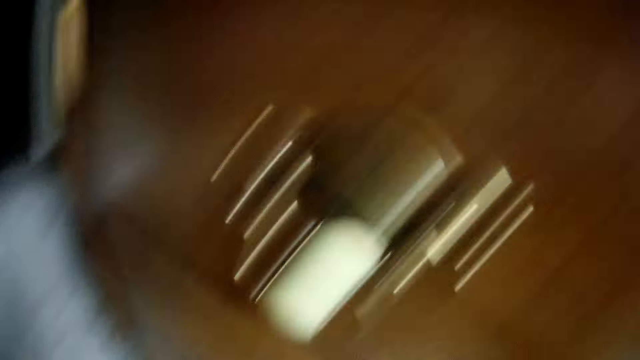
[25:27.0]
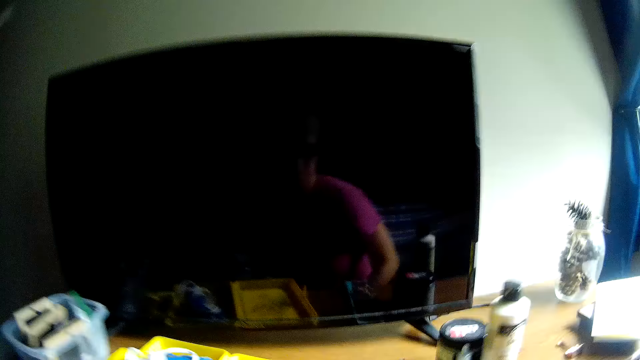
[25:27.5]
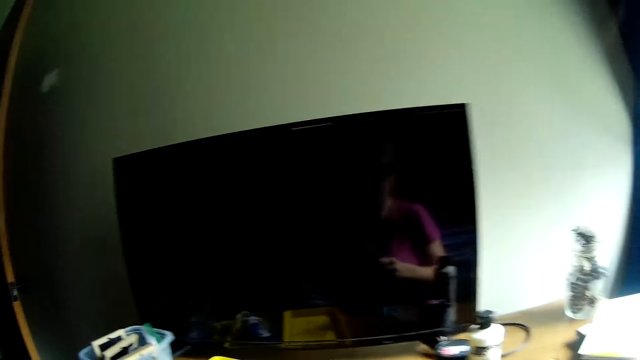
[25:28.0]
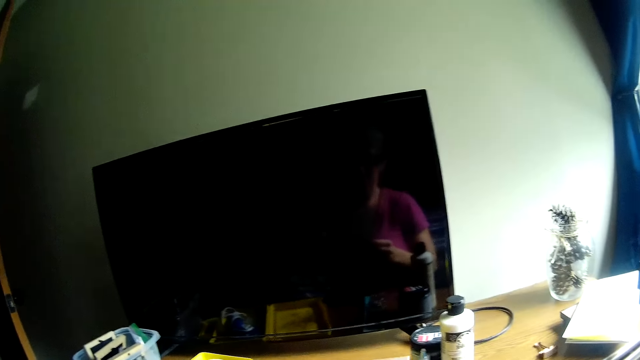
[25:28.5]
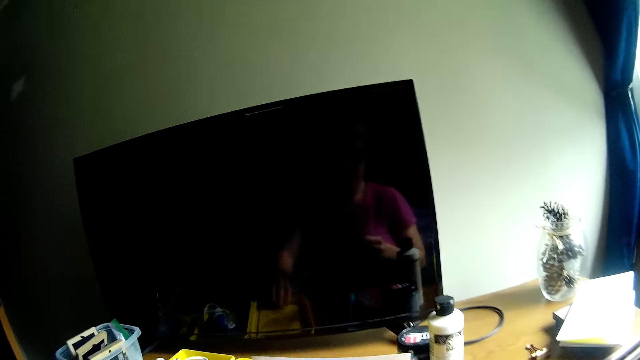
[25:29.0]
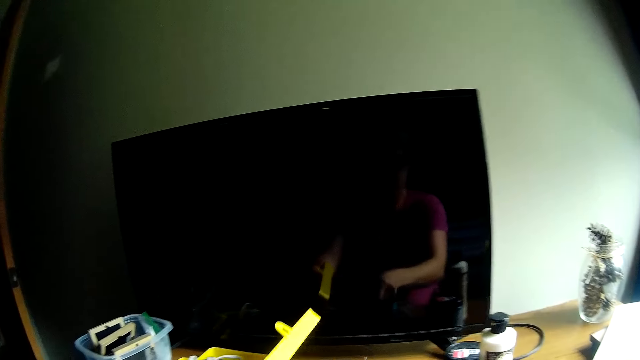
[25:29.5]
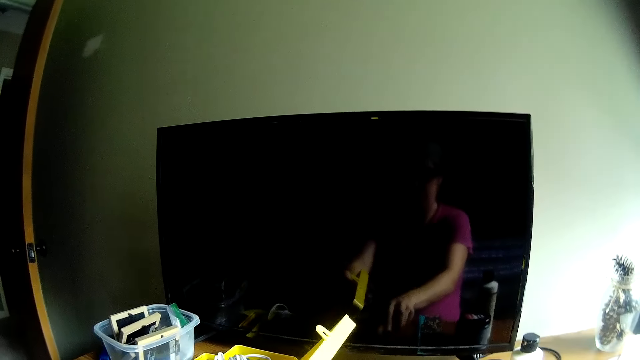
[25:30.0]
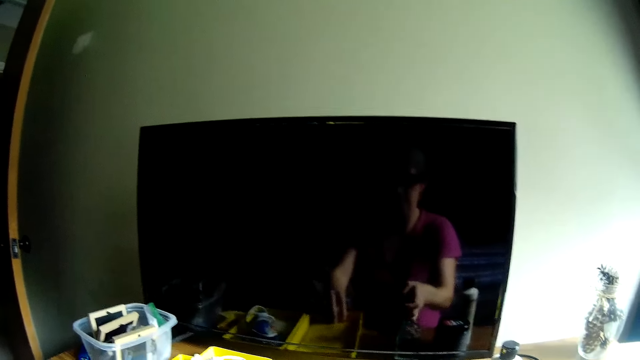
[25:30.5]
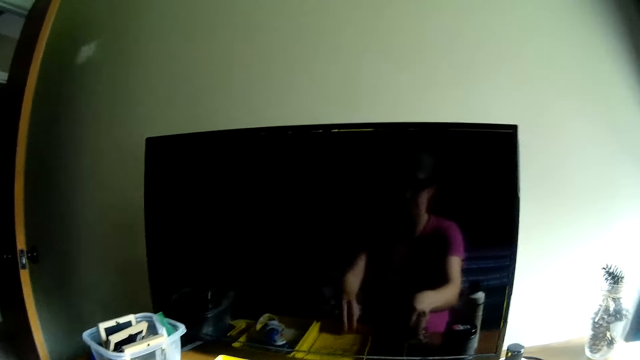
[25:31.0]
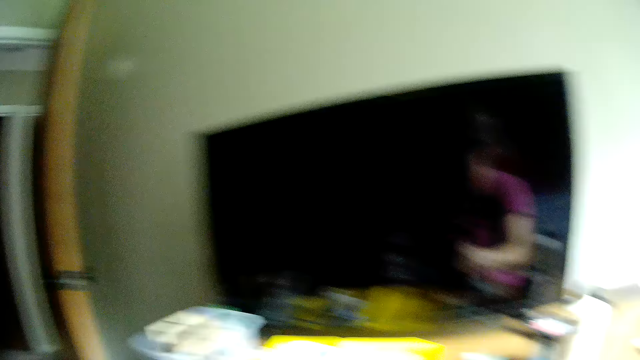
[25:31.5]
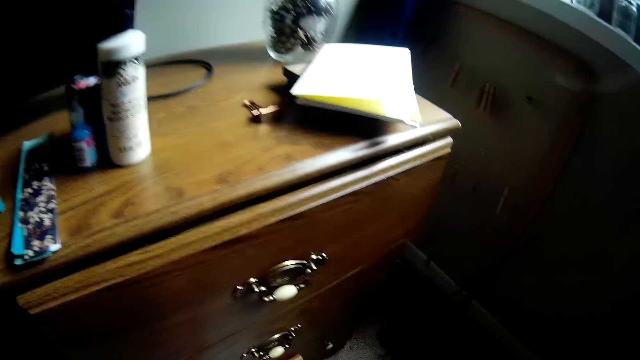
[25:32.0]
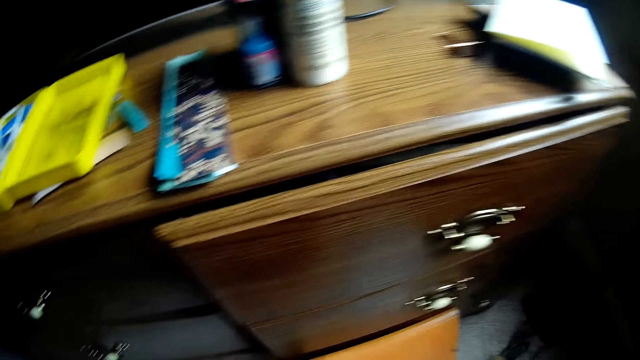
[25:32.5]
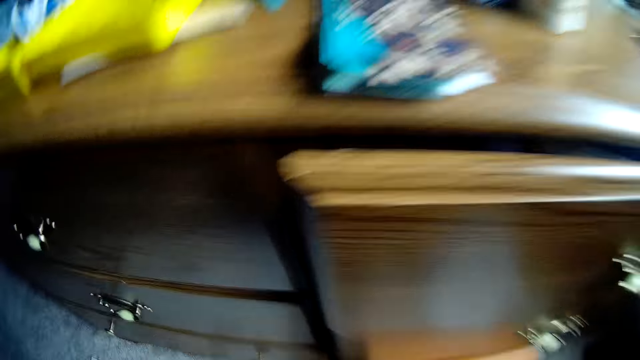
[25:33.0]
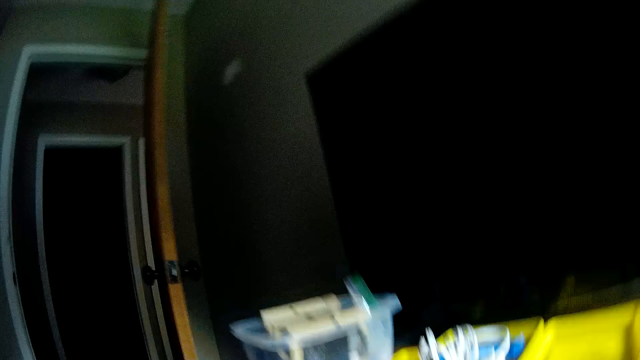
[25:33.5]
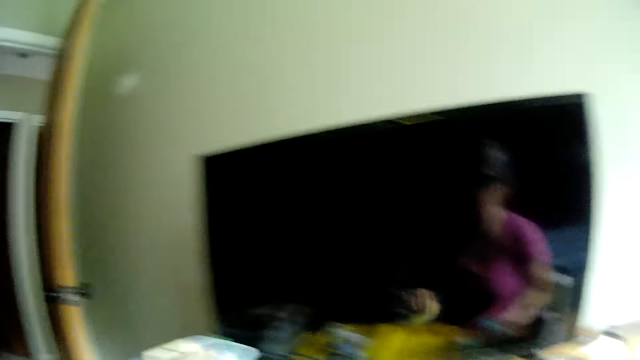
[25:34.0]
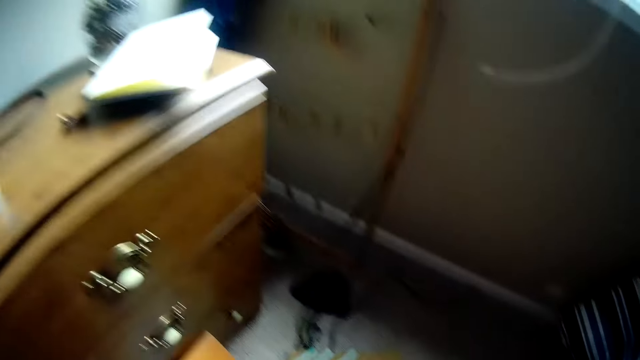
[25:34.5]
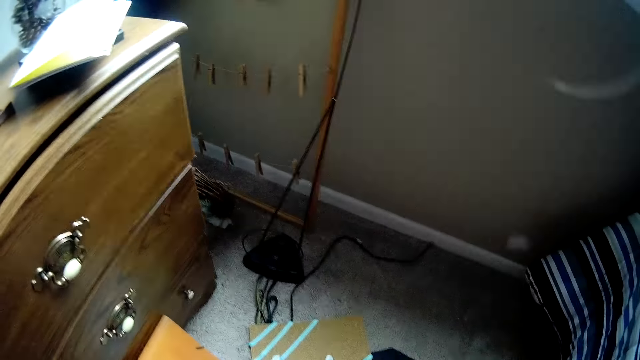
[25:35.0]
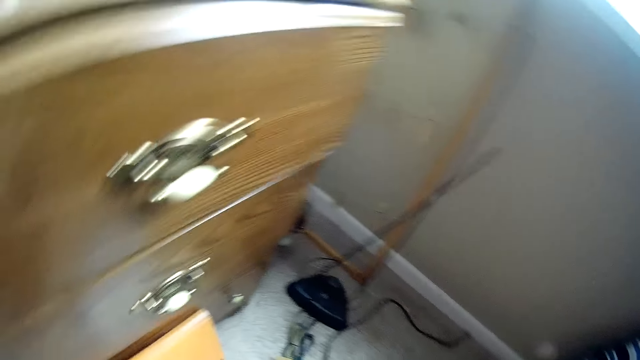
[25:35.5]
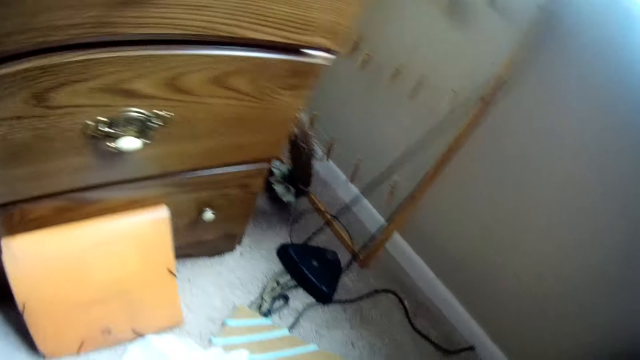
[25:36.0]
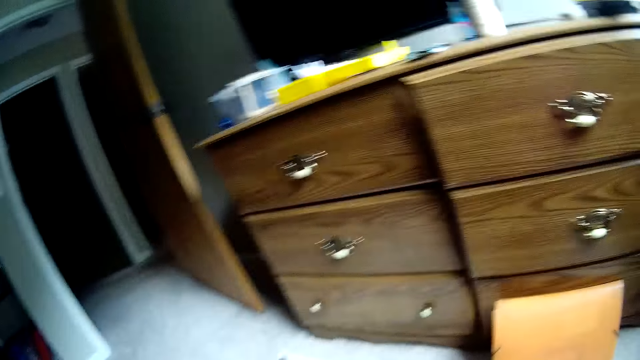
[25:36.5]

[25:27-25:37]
The camera wearer picks up something. They put a paper beneath a yellow box. They touch something. They look at the television. They look around the room.

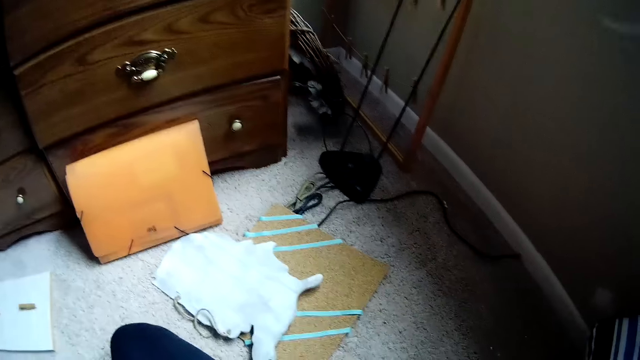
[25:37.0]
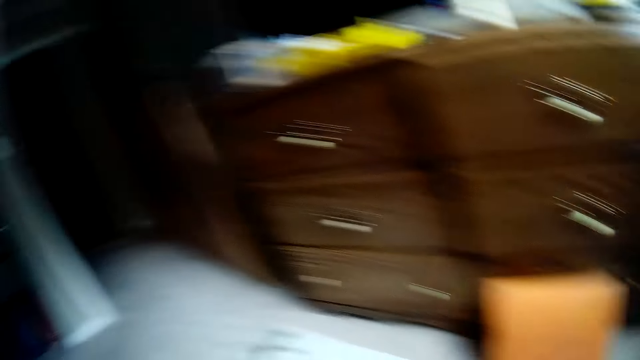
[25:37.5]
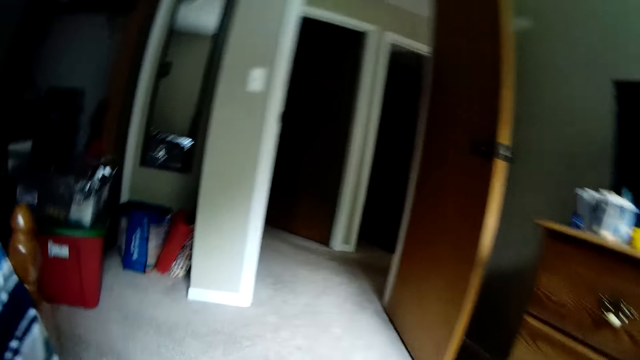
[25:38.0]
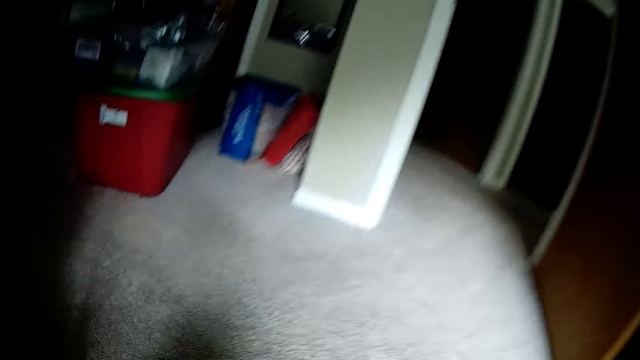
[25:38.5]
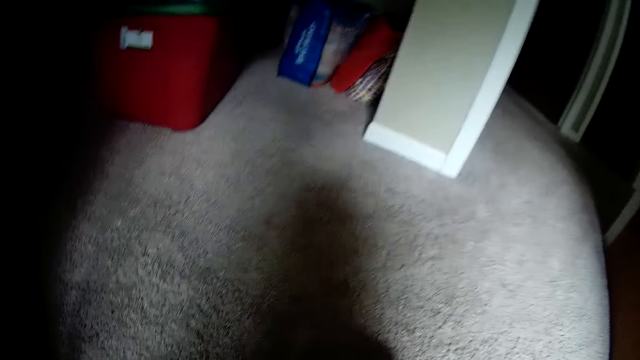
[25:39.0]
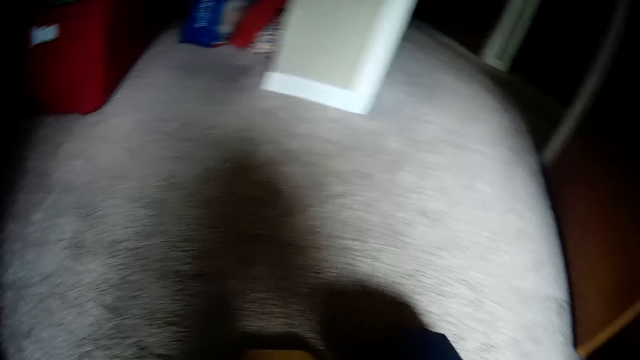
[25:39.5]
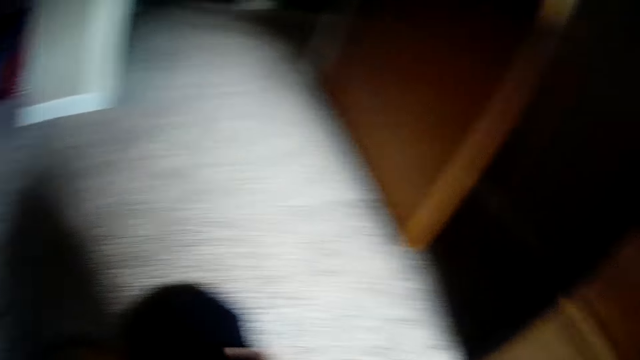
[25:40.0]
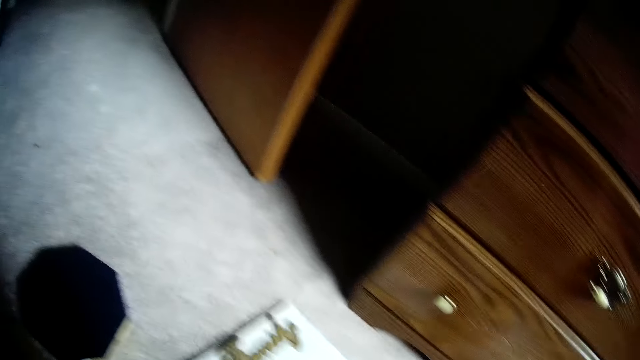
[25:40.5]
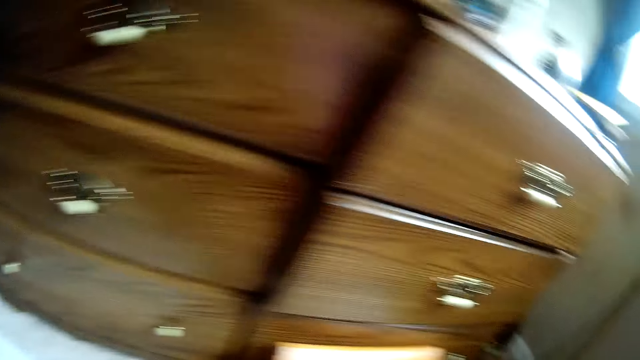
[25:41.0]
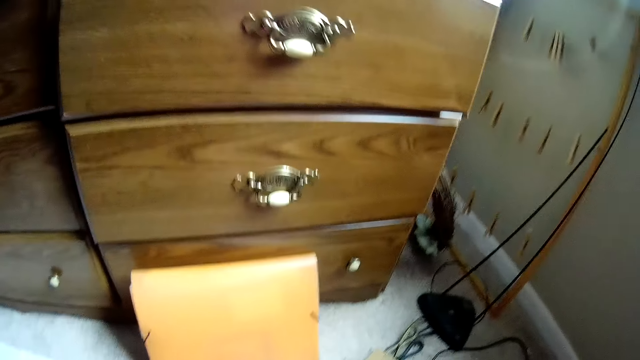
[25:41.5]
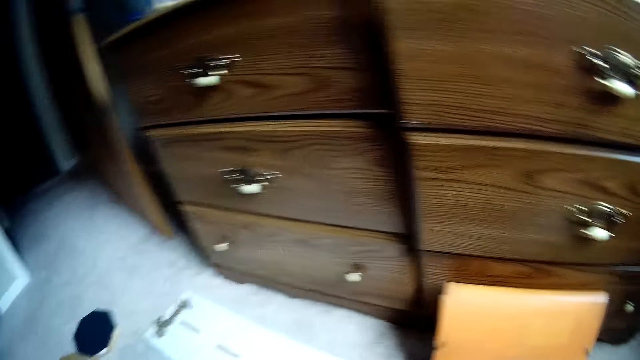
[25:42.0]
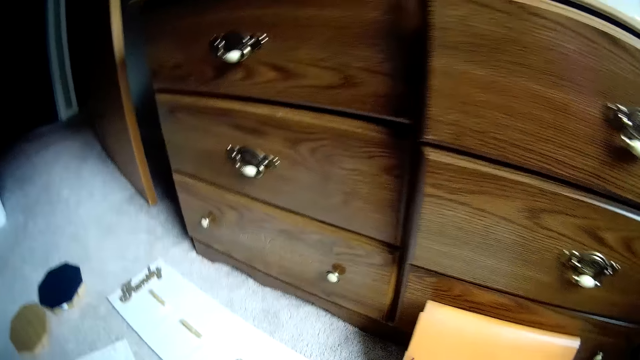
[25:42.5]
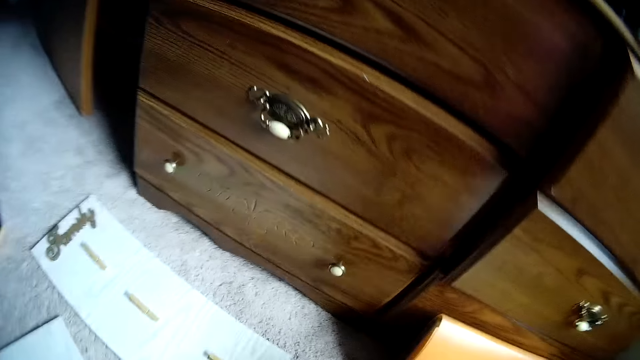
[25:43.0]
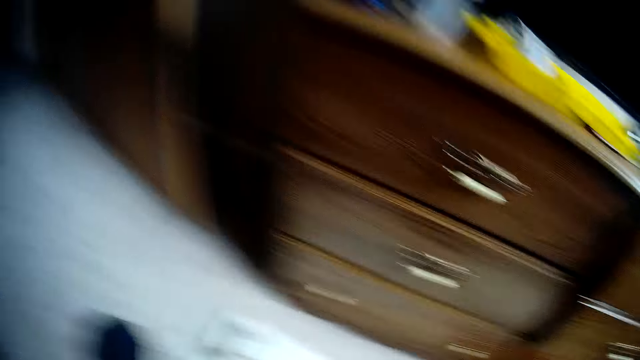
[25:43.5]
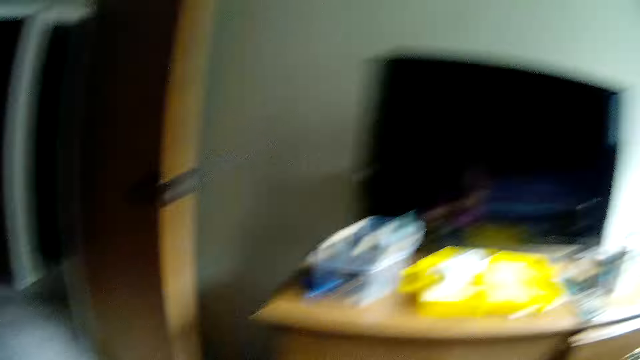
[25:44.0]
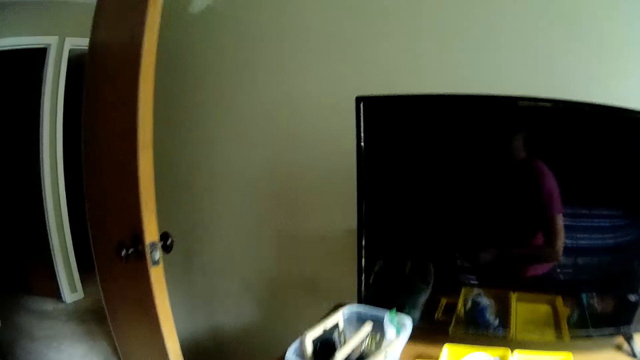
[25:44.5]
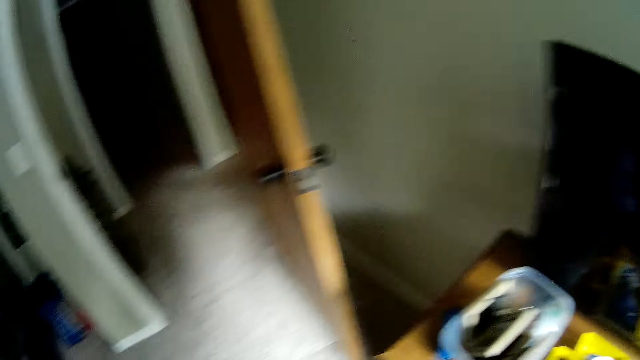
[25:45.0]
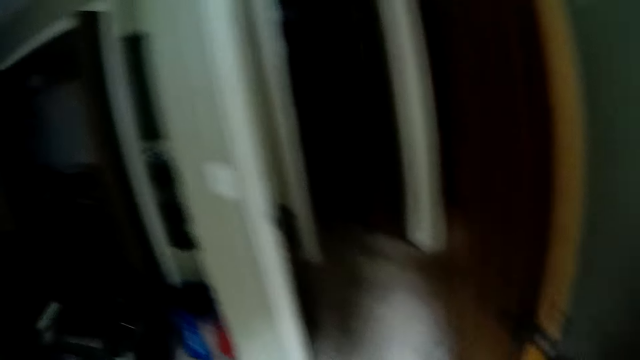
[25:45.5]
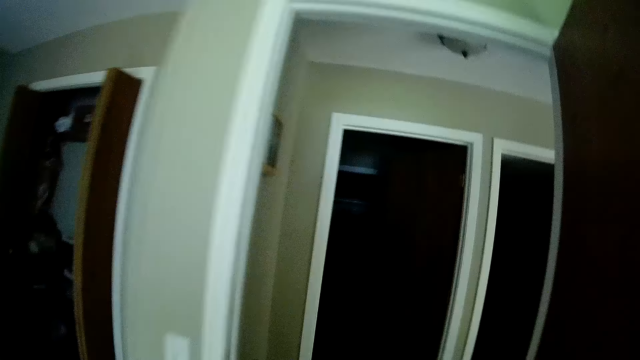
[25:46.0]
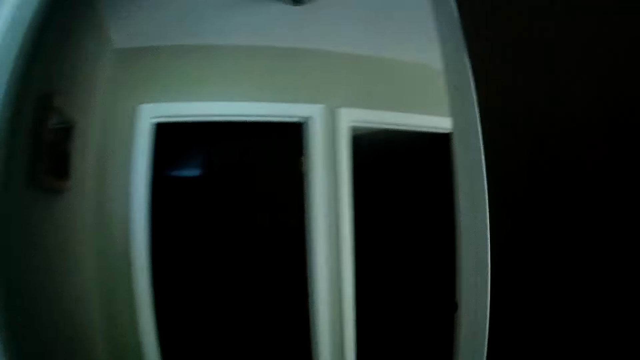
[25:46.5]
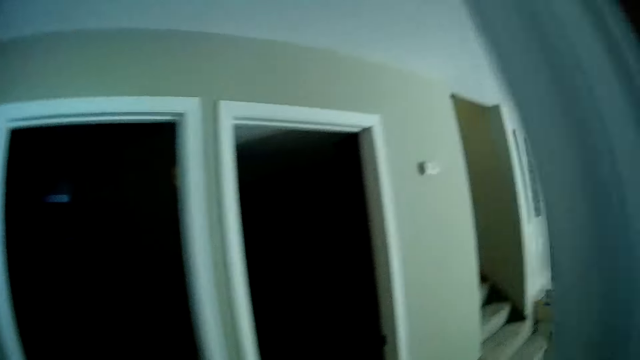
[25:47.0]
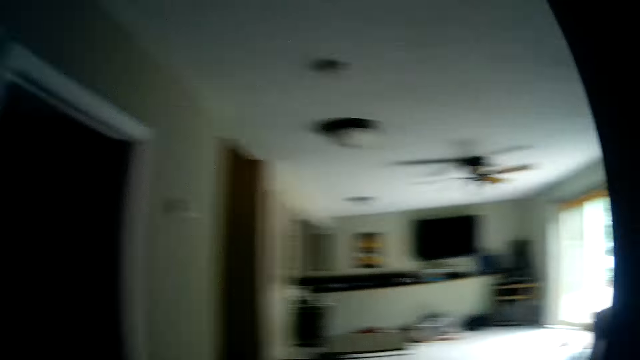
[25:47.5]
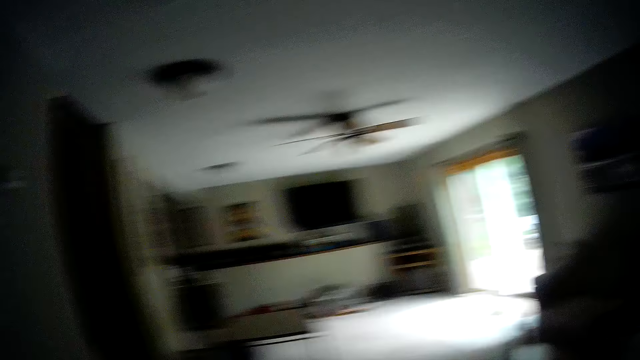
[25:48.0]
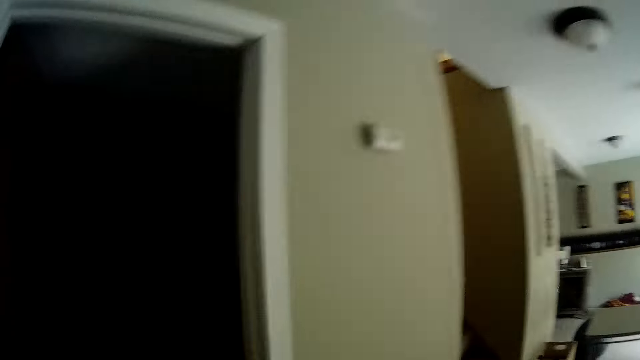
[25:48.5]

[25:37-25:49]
The camera wearer drops some wooden bricks on the floor. They look around the house. They move out of the room. They walk around the house.
